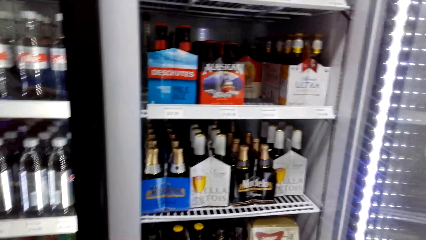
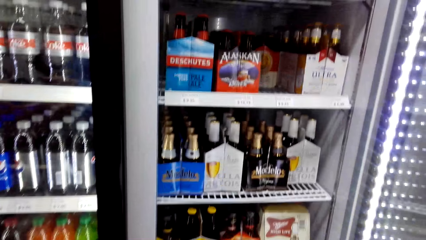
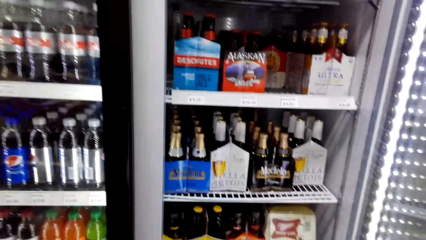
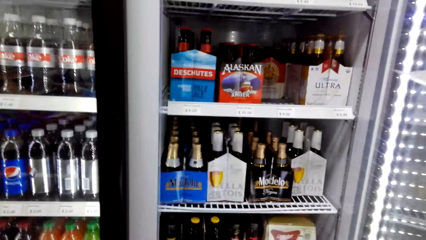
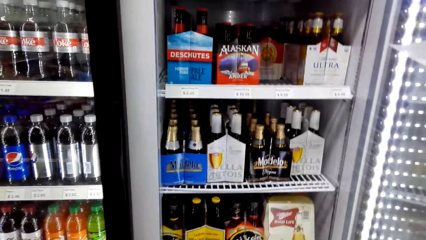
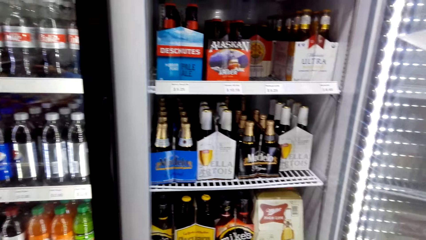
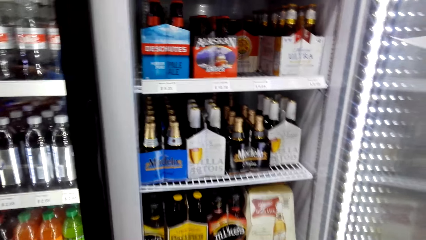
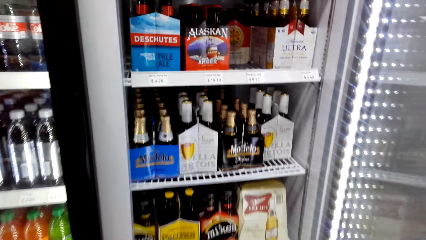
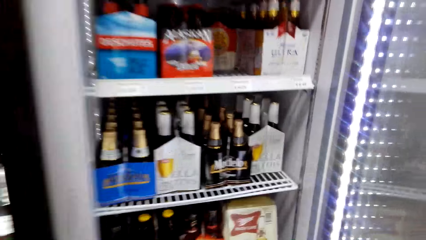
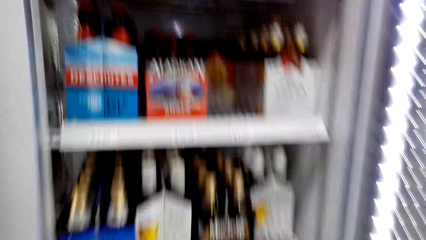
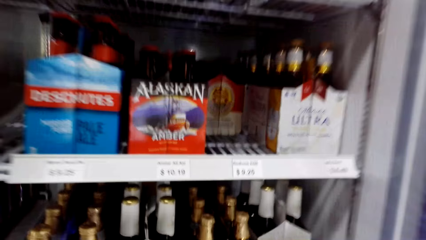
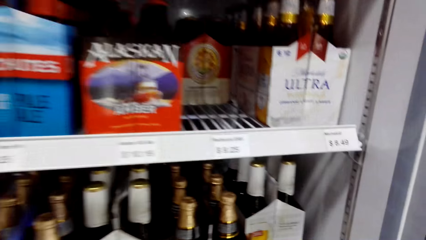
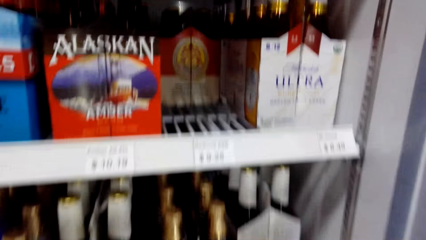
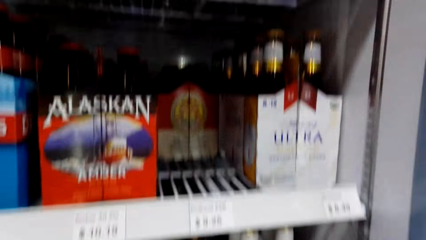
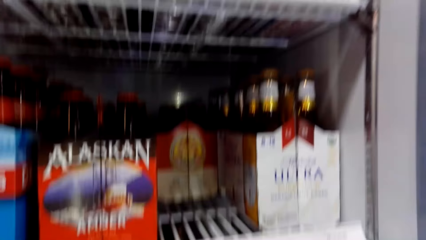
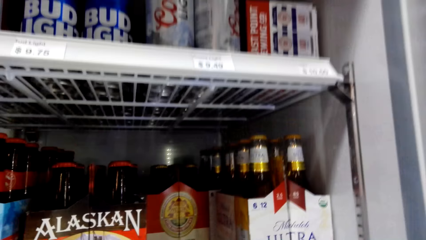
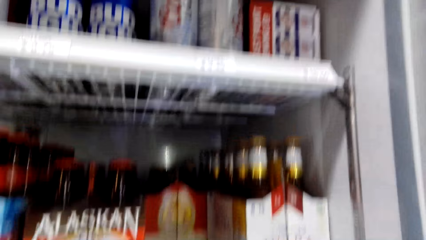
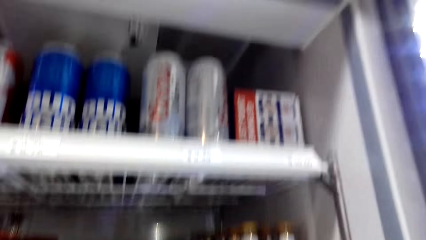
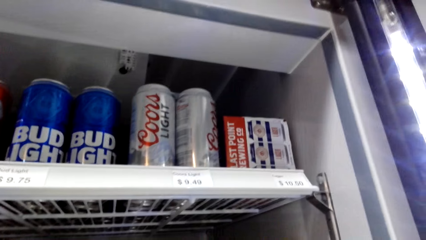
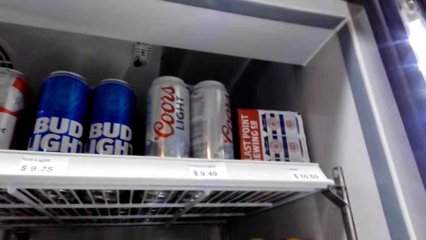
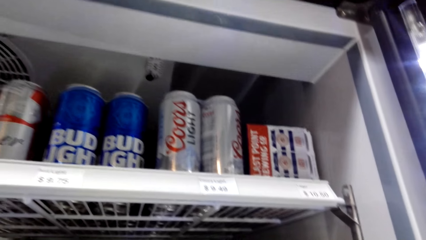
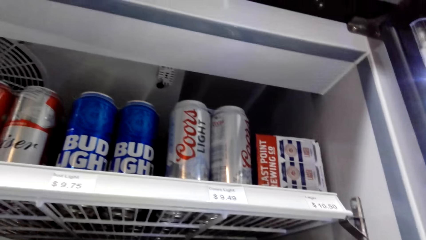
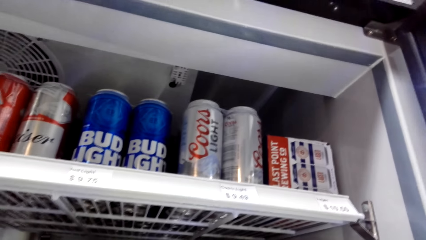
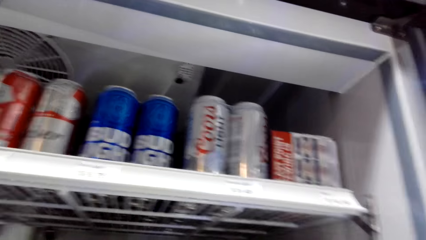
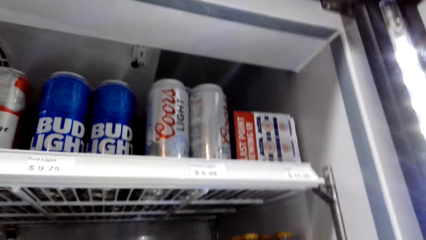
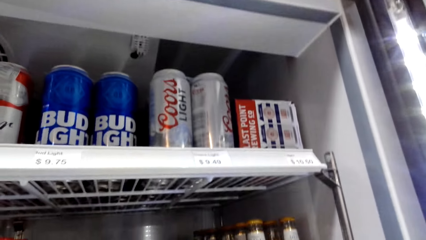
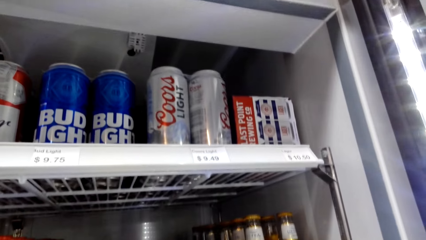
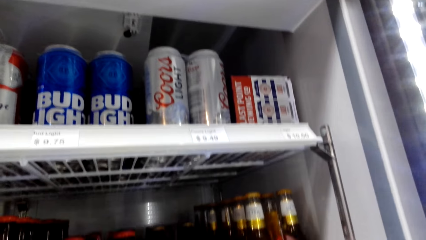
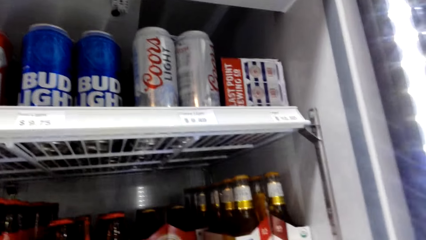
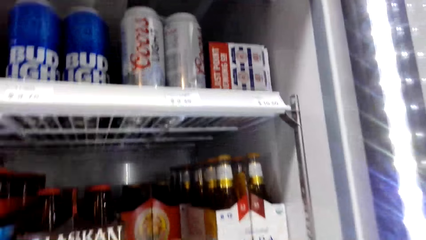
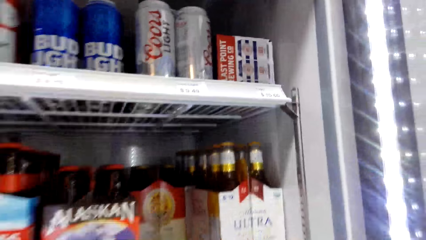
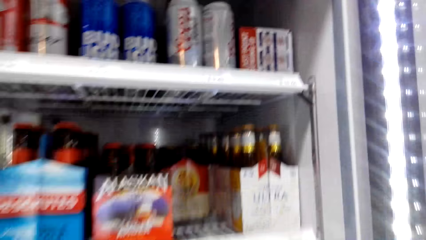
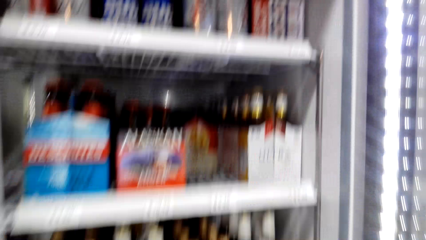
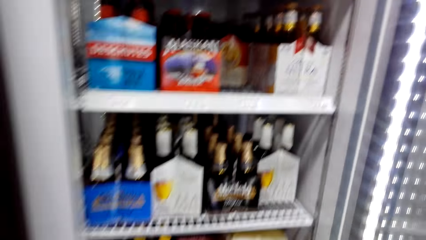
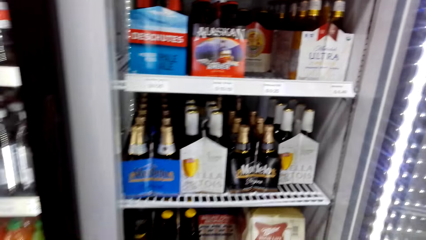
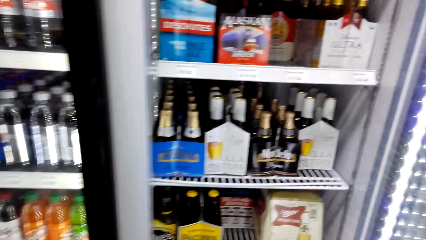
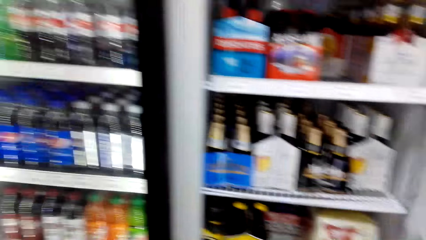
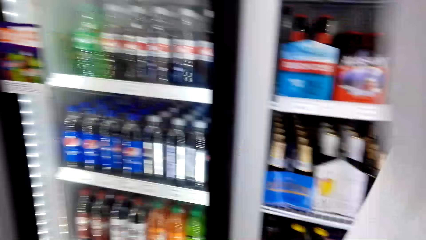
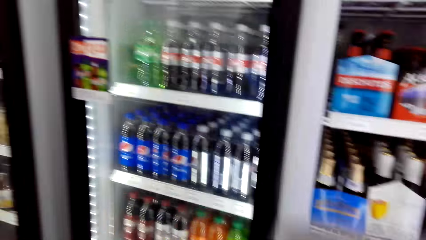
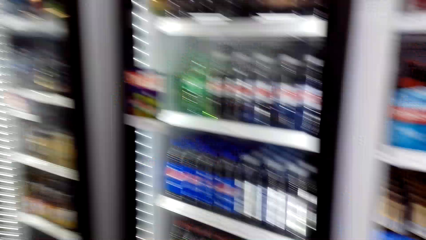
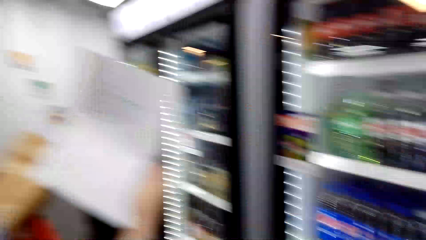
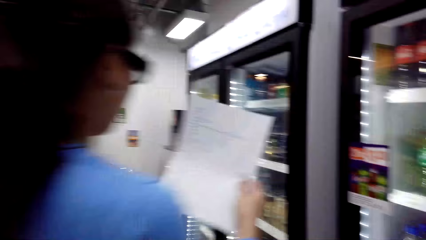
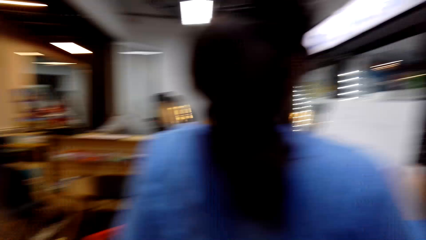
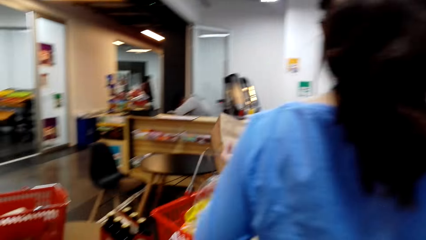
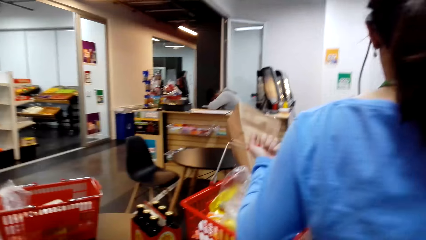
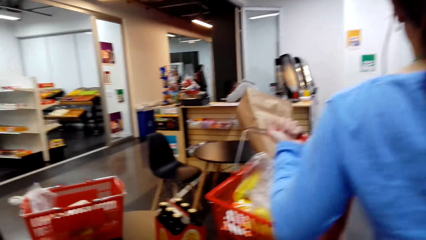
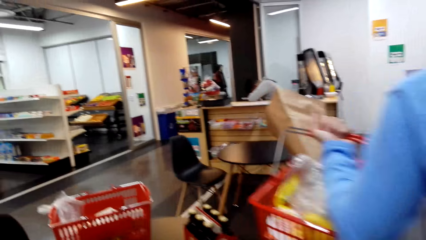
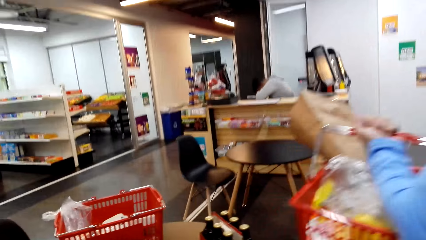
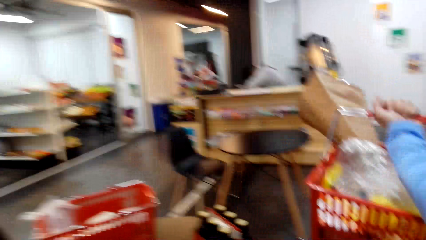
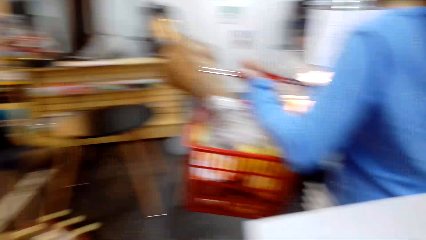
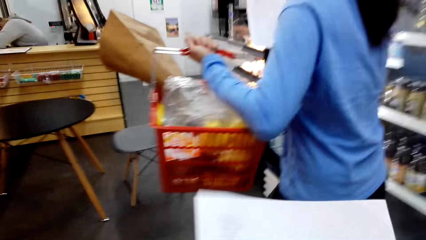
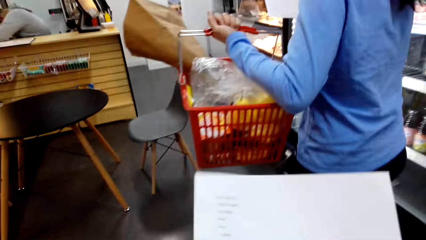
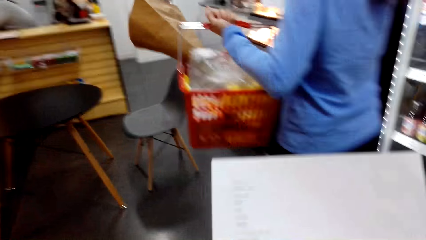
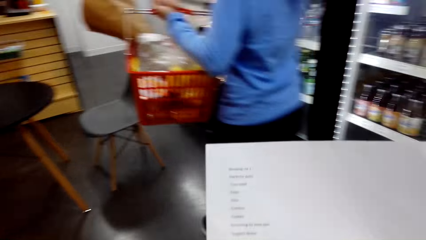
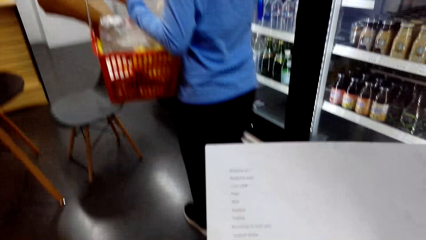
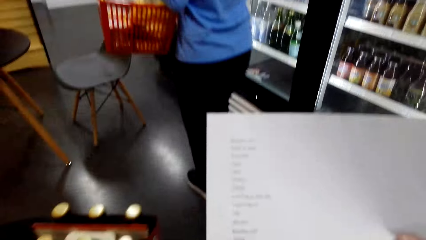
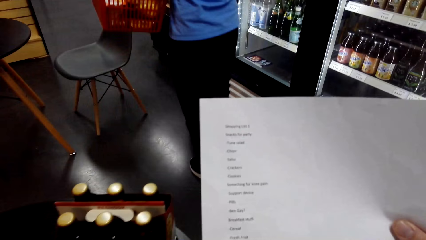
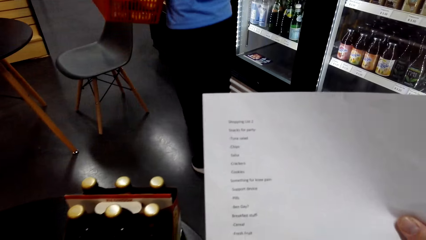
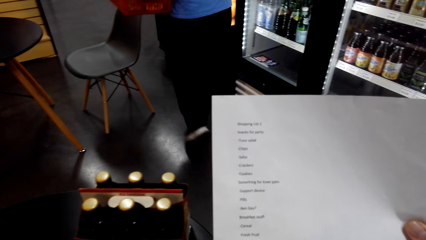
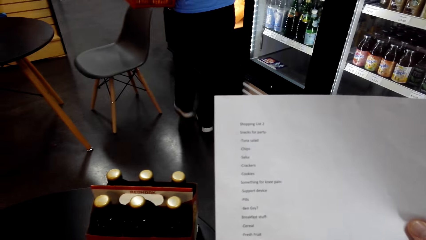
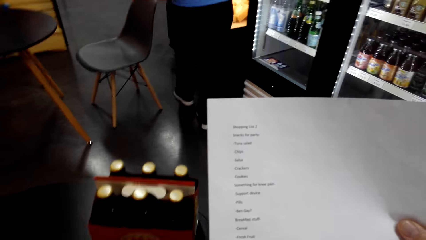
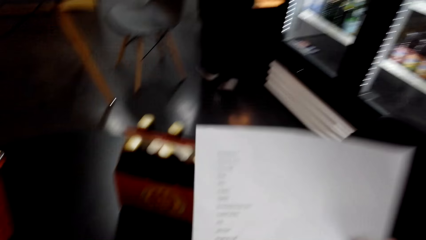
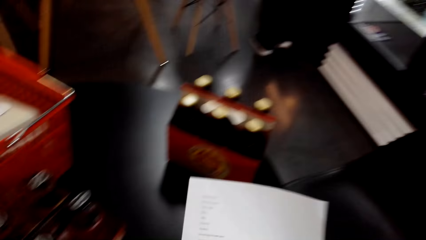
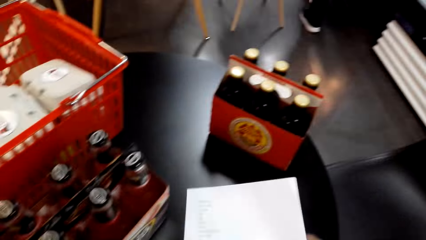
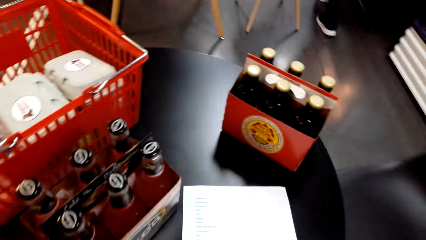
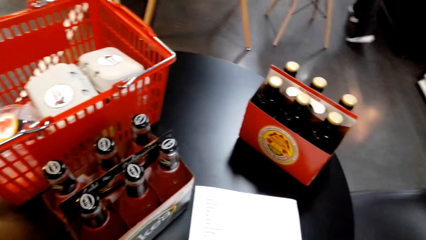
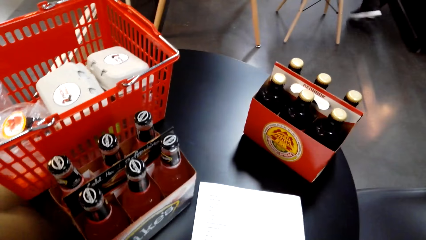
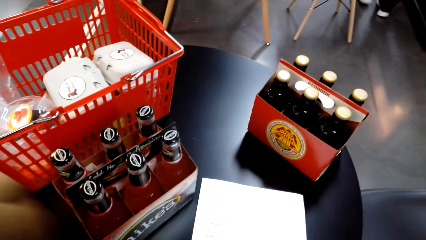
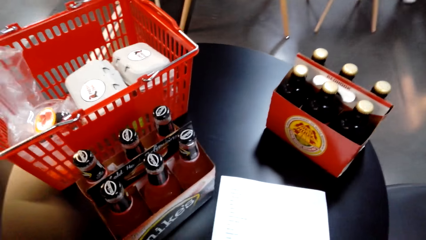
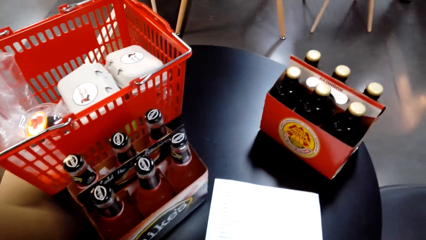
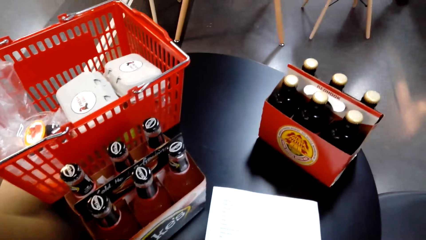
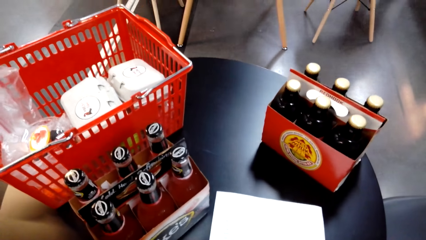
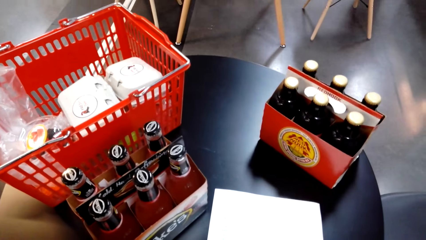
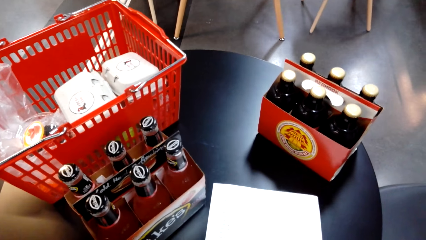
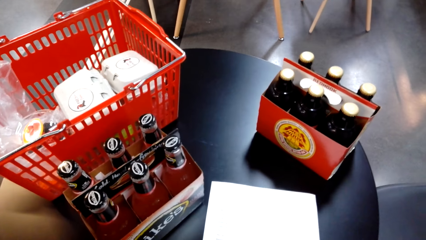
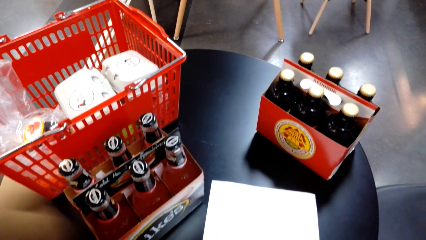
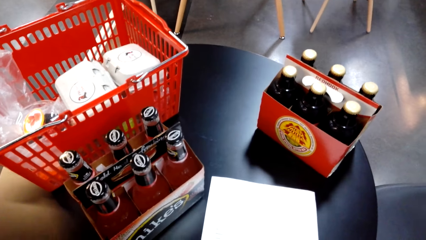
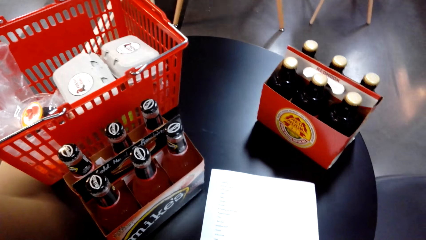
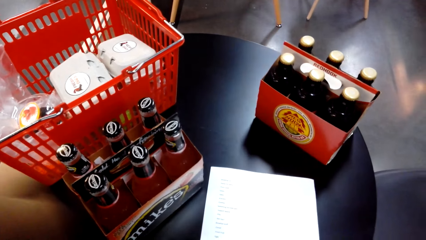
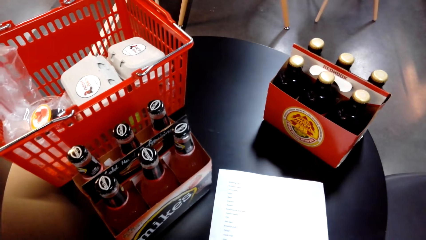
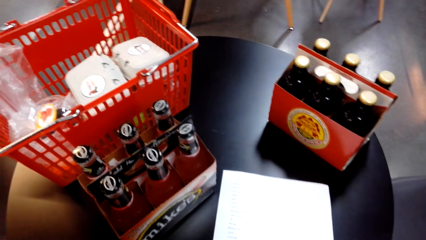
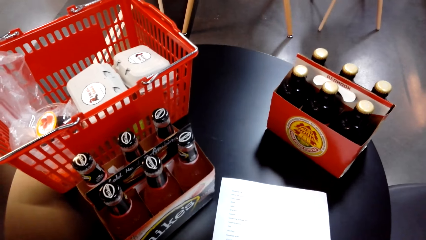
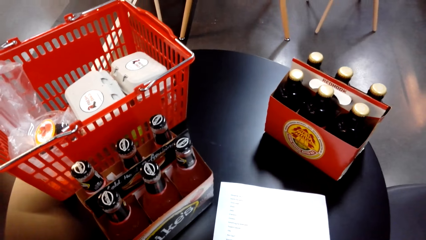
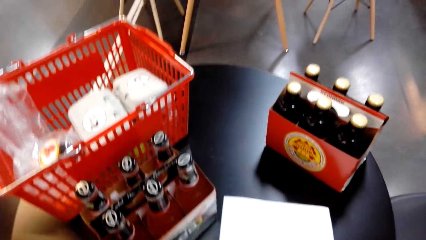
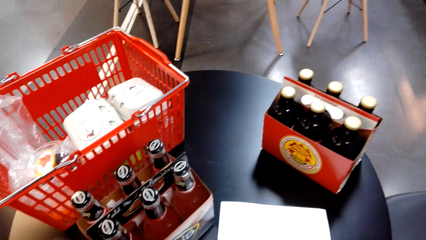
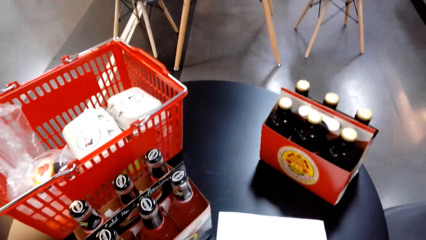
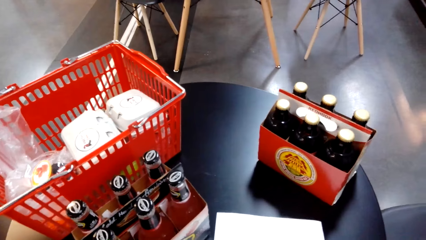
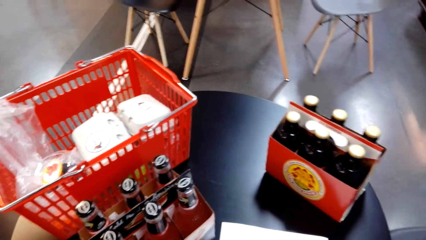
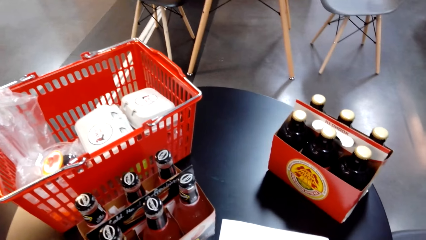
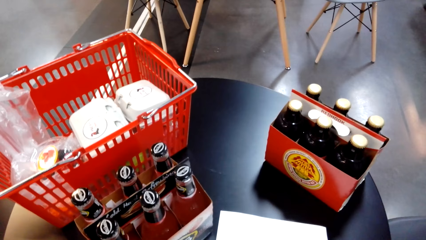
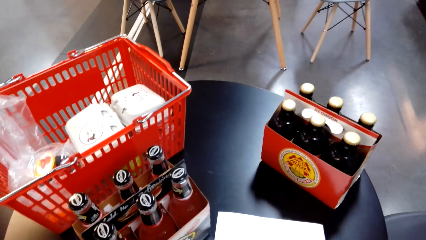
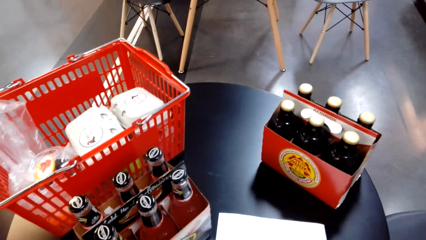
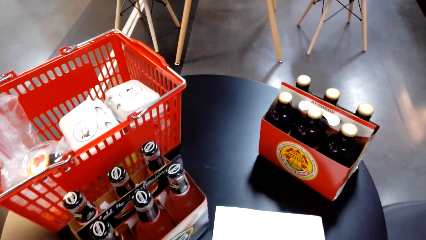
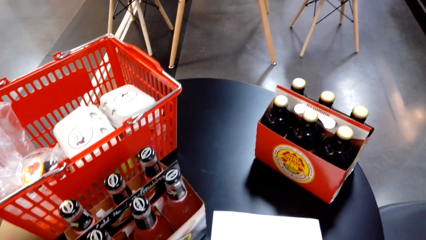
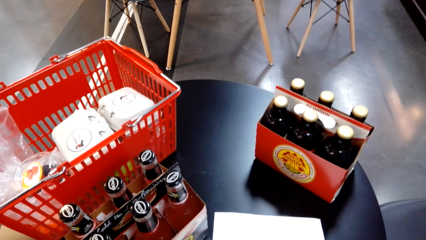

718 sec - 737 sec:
The camera wearer holds the record list.
